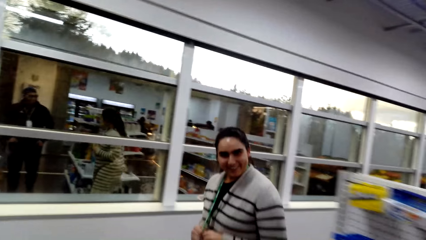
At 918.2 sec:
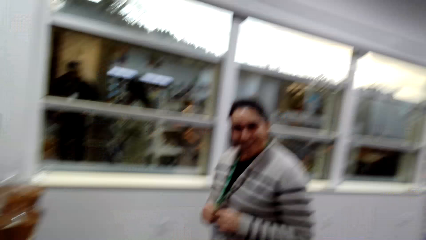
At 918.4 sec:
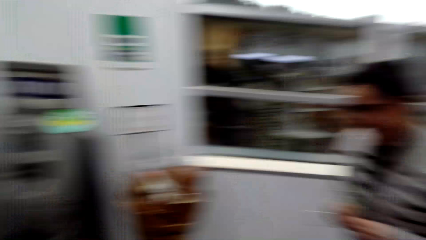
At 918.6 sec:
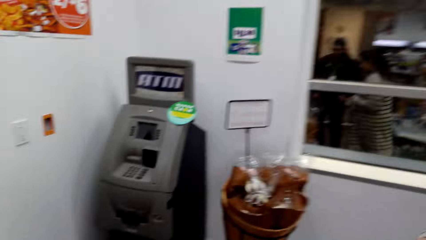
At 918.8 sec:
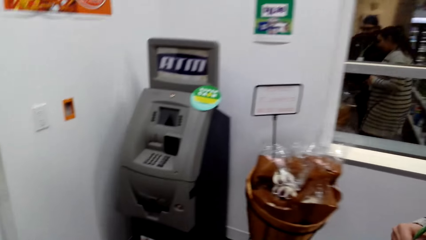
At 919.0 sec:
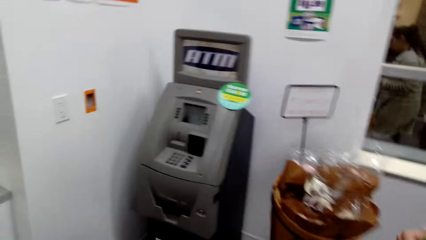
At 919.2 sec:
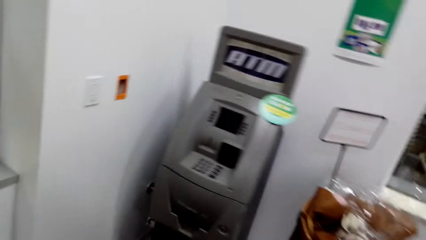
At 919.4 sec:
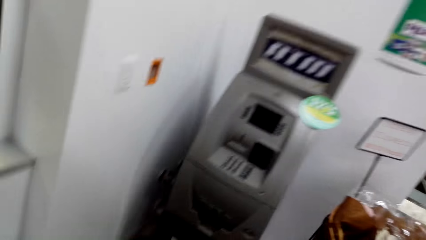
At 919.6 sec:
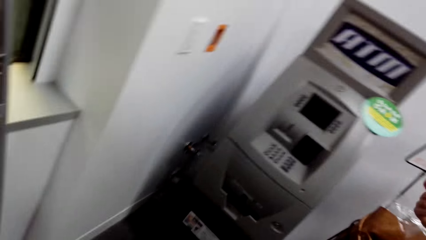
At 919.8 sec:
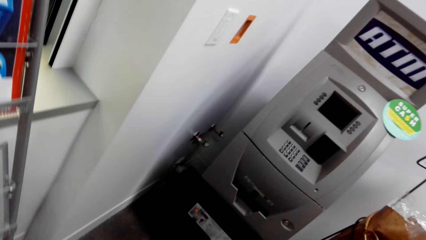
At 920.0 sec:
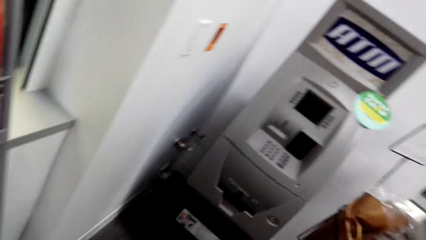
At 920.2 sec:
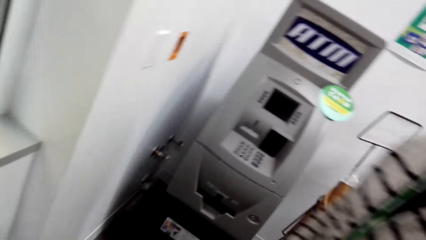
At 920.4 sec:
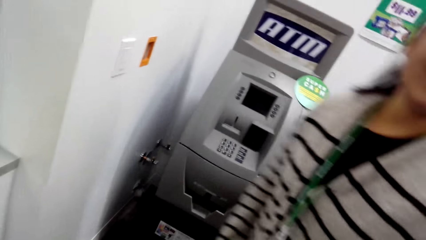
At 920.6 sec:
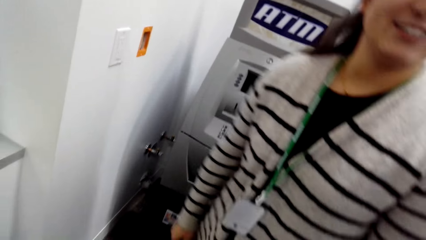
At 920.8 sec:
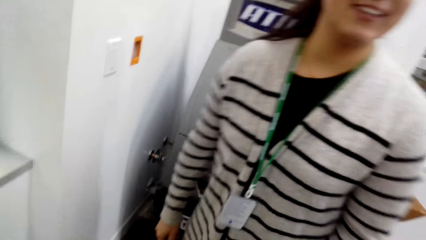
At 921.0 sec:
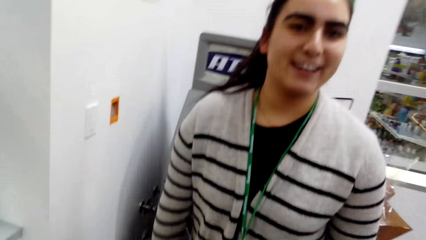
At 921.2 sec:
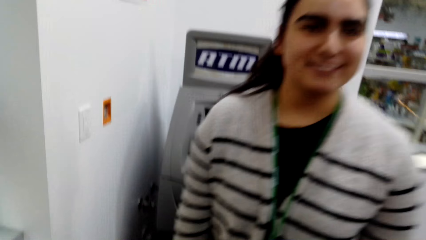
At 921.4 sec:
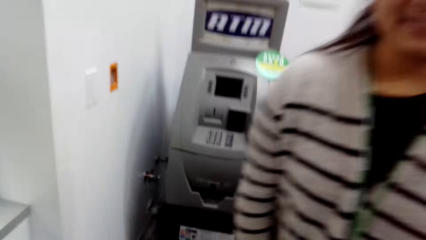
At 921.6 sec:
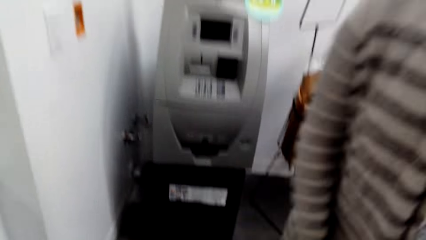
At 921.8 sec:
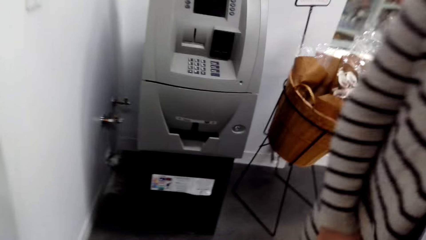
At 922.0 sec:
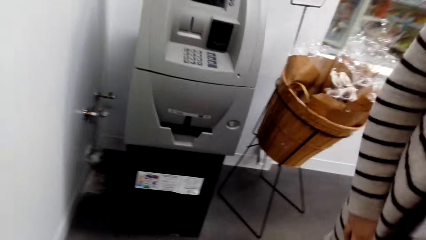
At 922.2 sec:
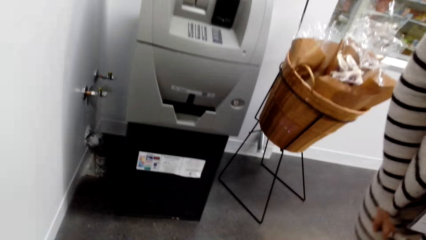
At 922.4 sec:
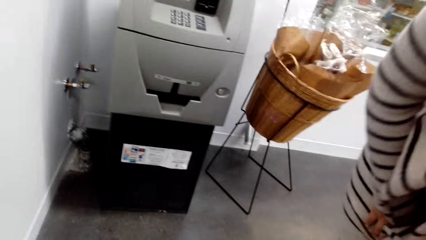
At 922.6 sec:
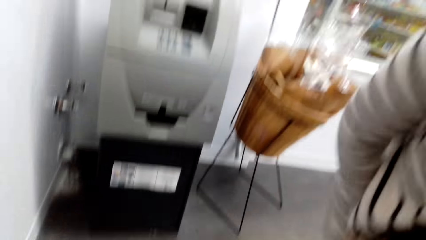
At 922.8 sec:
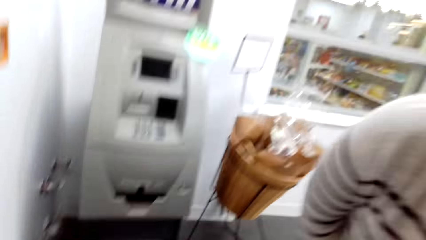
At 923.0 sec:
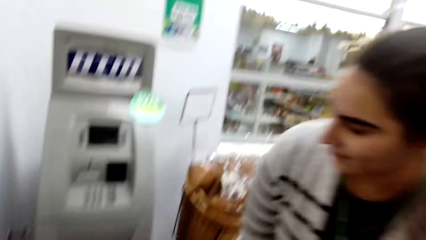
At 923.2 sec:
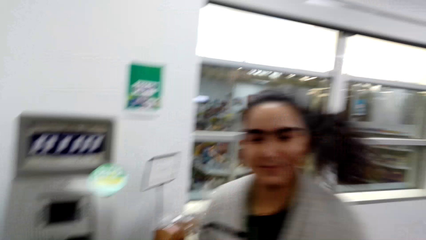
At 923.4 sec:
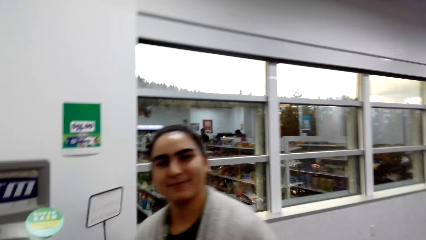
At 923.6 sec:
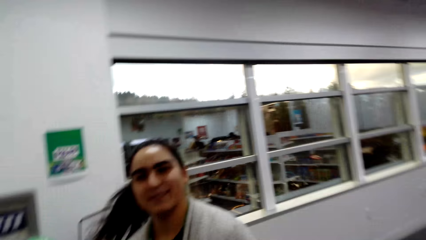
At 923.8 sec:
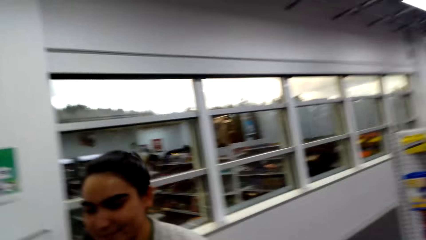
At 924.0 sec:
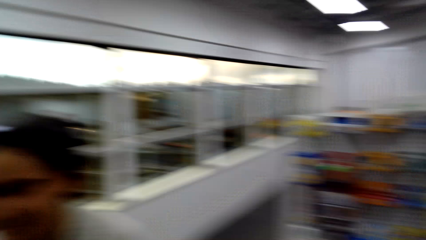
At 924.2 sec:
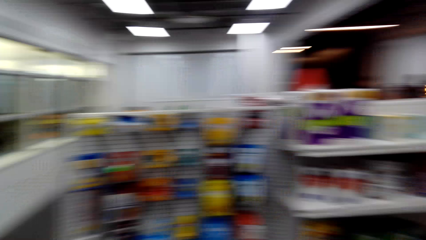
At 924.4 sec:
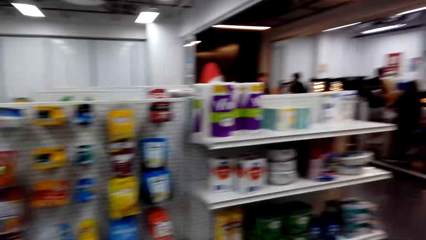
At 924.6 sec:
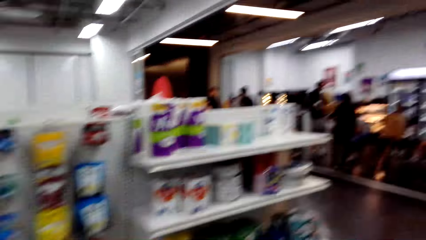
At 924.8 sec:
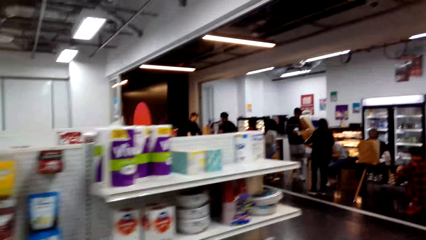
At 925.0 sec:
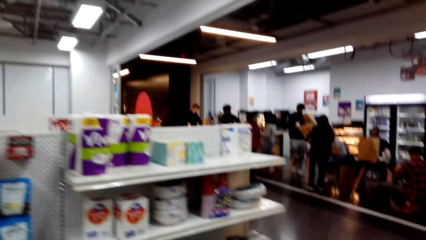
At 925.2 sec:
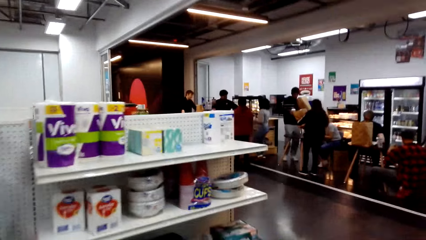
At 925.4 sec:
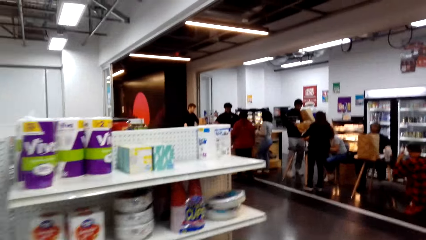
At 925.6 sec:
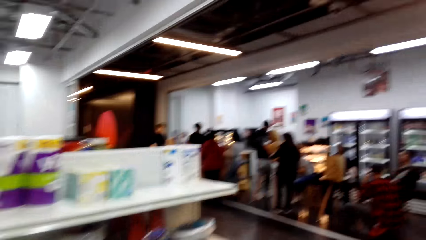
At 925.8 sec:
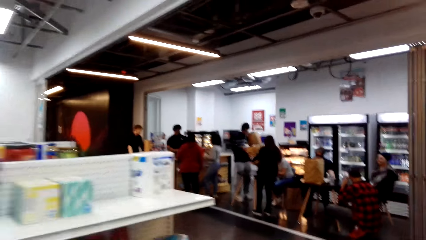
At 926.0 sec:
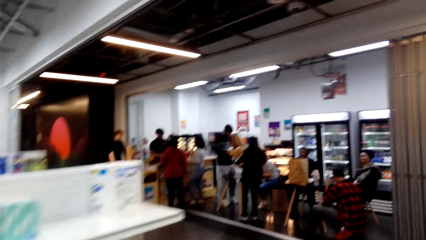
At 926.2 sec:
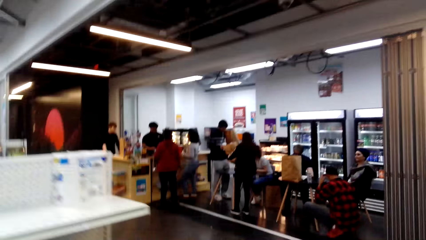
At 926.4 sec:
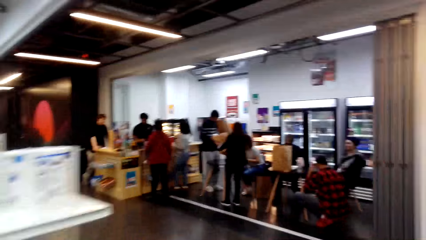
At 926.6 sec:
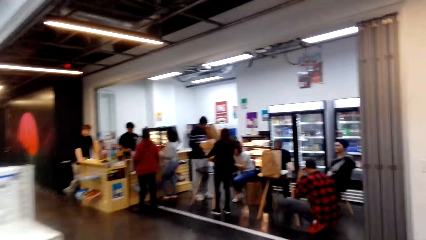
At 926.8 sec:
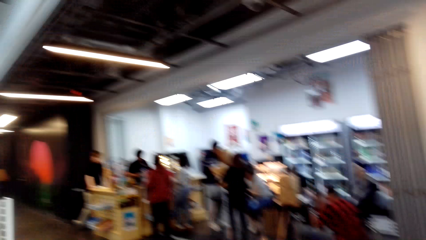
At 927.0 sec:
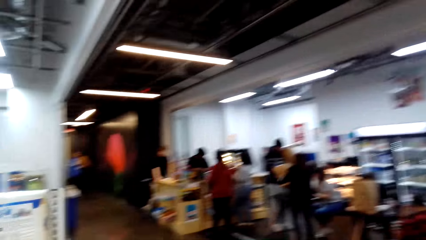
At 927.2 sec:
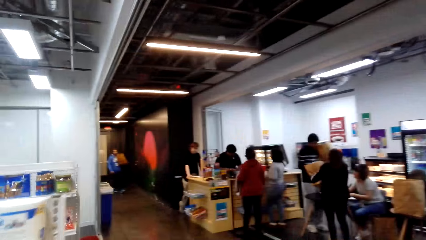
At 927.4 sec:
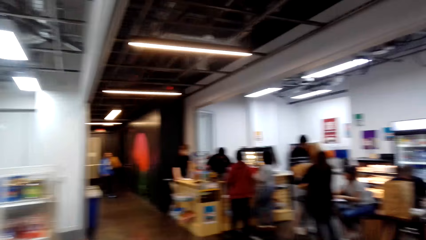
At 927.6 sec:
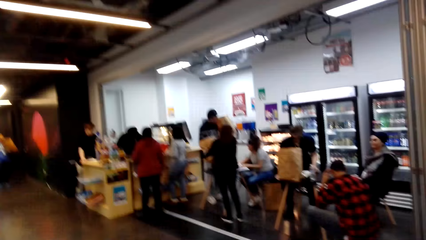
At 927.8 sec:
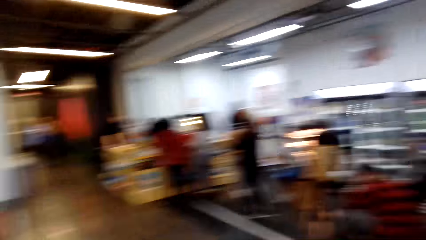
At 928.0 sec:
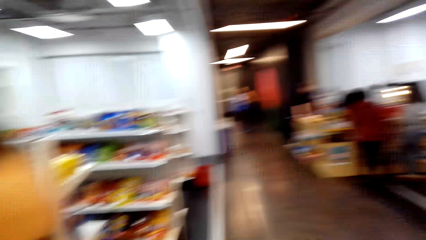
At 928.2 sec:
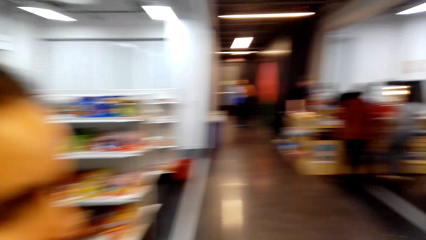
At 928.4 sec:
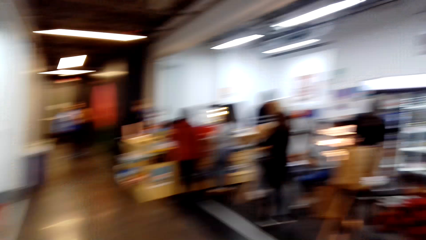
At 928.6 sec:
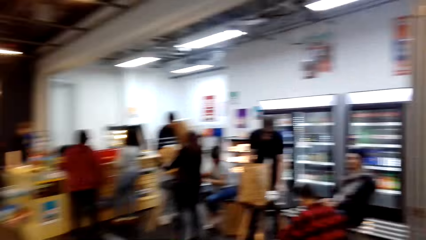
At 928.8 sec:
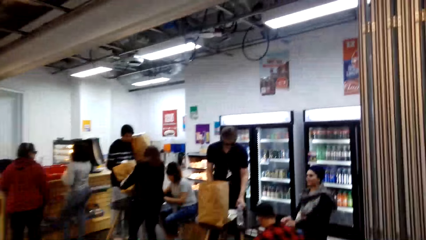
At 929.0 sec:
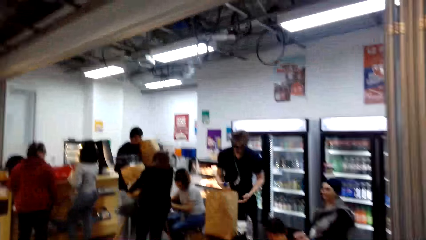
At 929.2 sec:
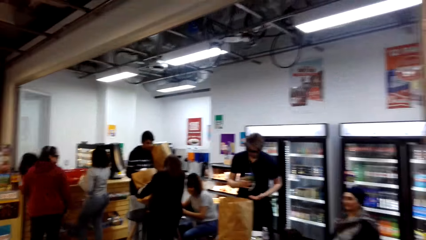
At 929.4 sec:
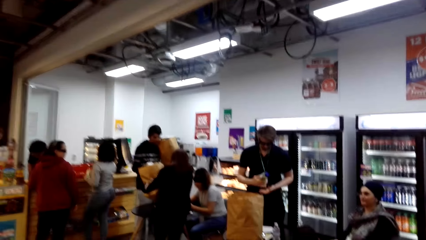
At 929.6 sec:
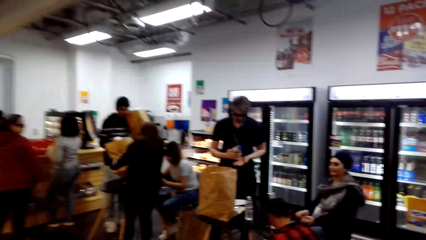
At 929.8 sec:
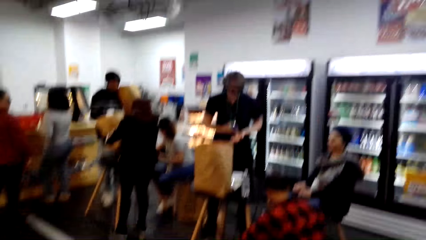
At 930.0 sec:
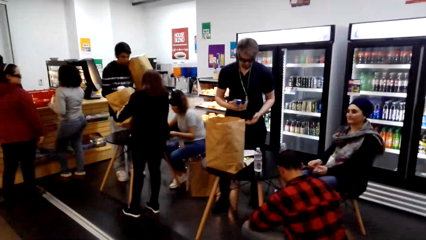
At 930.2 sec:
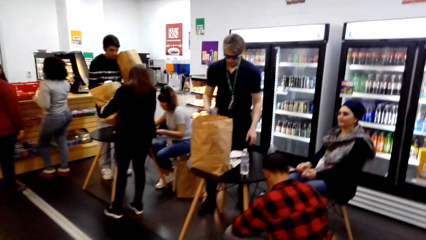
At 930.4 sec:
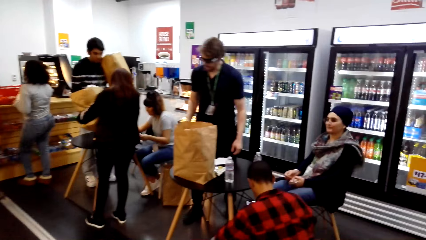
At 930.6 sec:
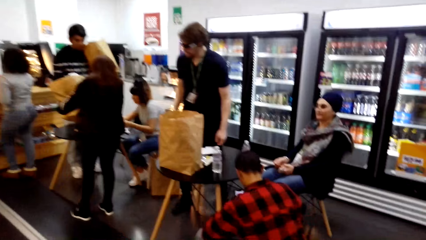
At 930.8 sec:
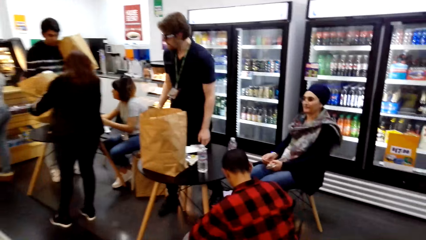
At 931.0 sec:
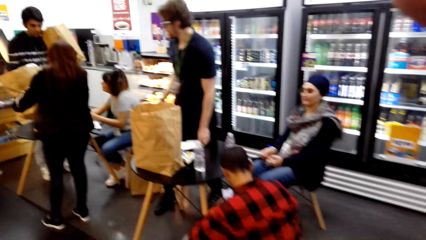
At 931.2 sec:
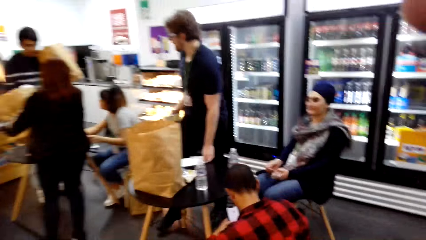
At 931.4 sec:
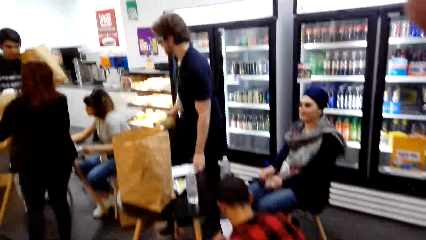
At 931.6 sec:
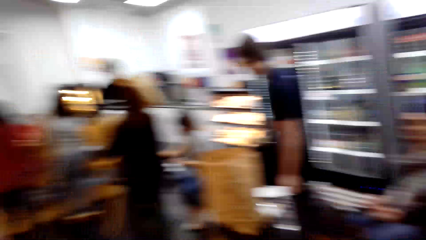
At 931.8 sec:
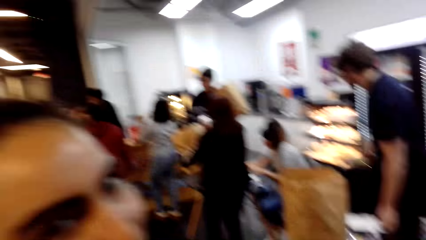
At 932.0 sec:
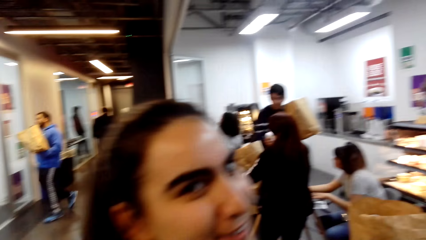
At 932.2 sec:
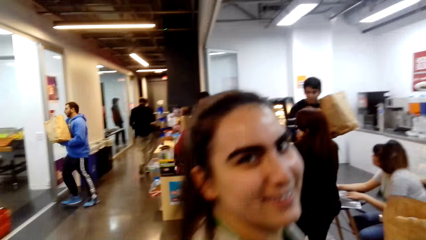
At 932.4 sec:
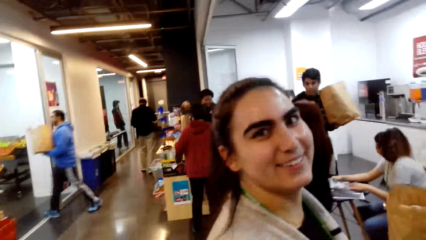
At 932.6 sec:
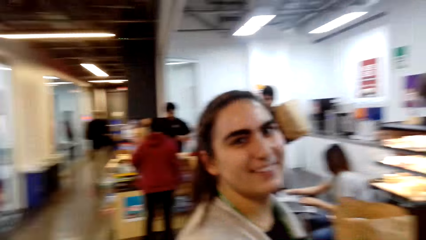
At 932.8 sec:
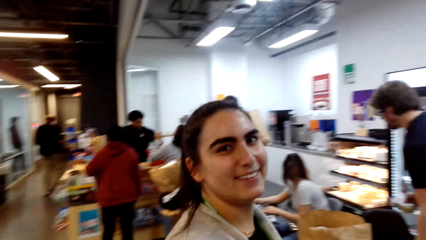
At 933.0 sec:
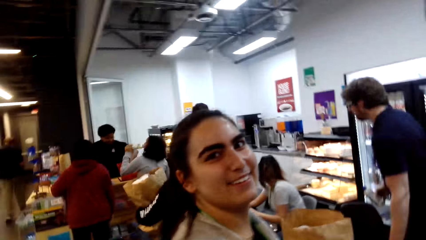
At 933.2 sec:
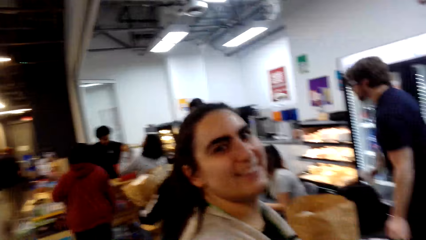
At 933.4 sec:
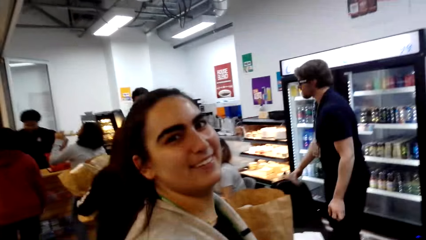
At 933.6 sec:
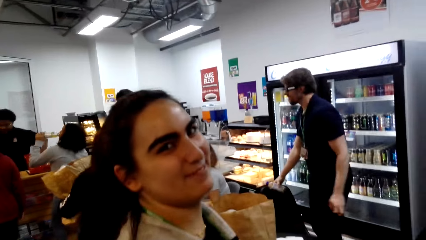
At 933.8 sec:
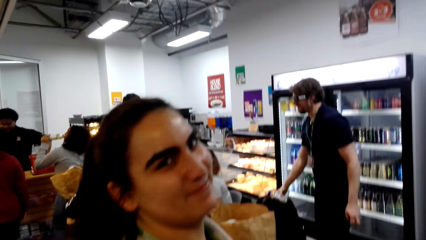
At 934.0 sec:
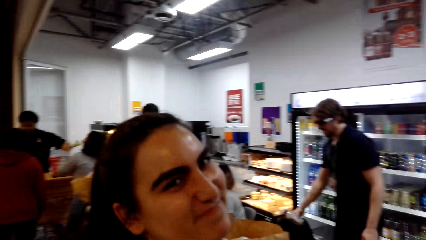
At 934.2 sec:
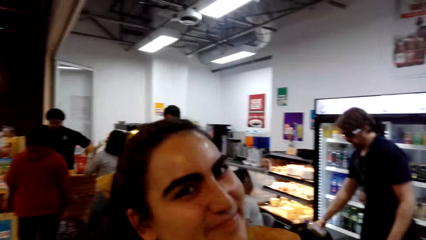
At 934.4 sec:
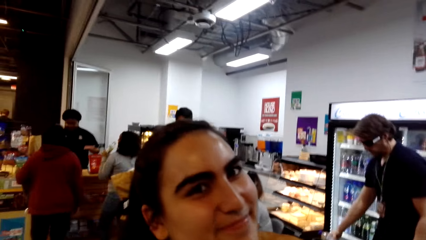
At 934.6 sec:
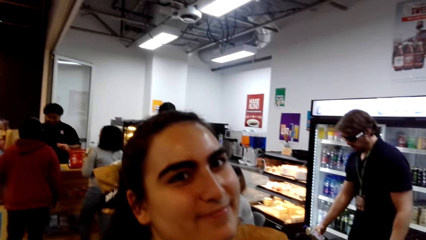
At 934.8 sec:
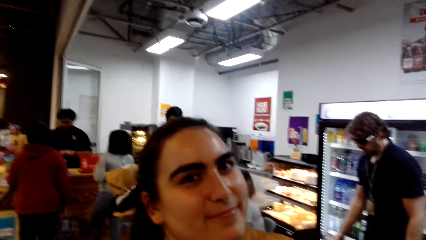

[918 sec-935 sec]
The camera wearer dialogues with a lady. They walk in the supermarket. They dialogue with the lady.
